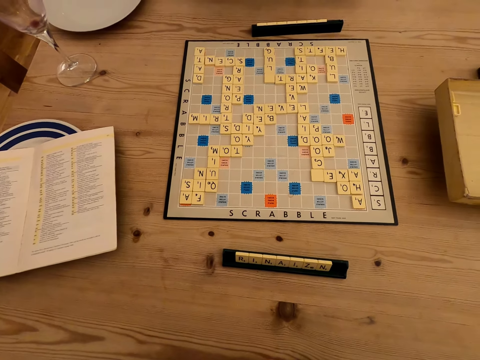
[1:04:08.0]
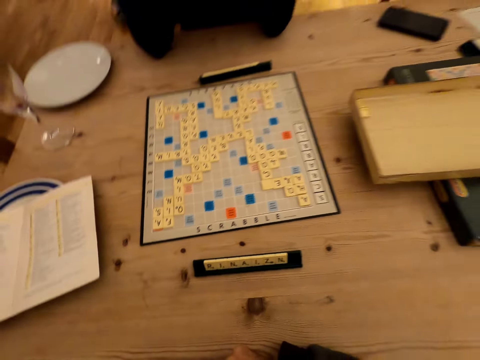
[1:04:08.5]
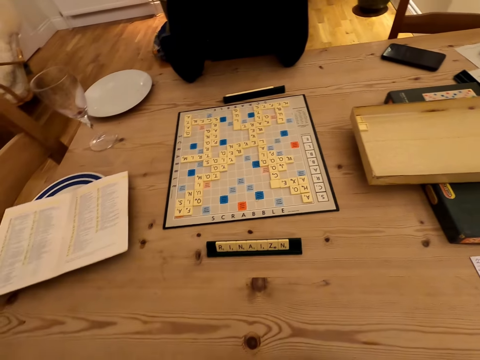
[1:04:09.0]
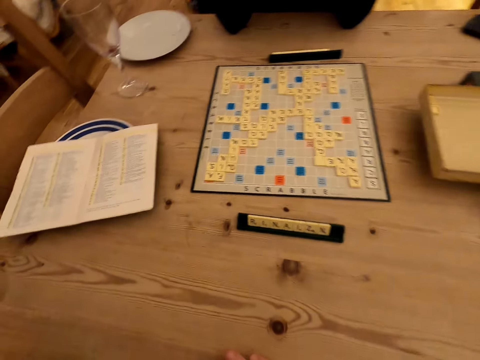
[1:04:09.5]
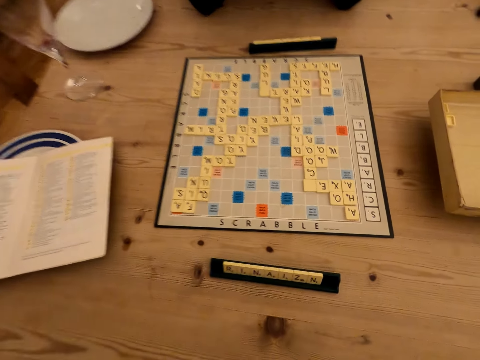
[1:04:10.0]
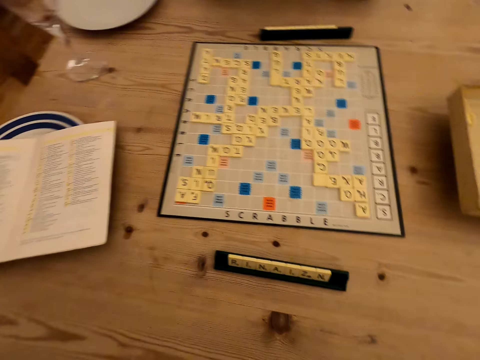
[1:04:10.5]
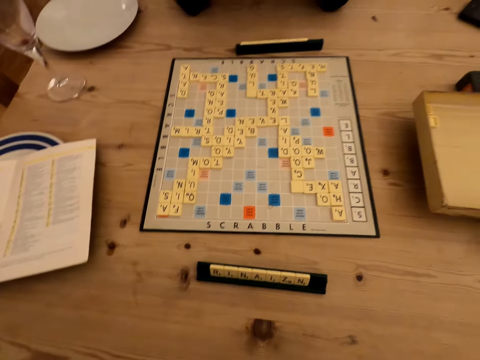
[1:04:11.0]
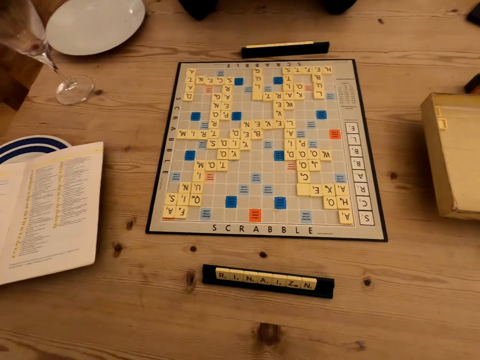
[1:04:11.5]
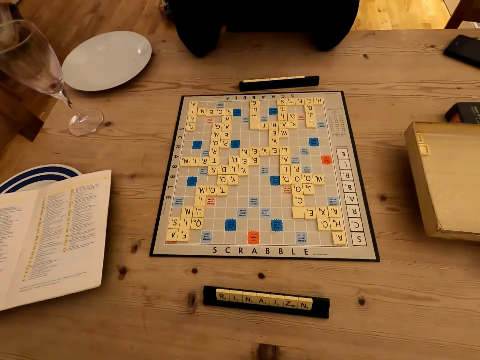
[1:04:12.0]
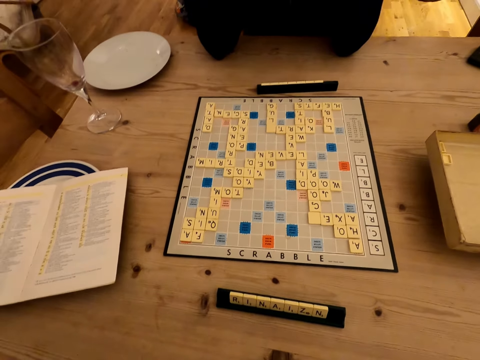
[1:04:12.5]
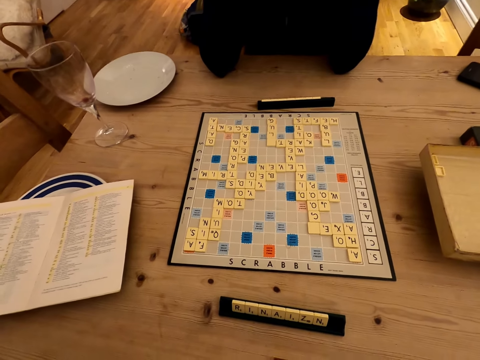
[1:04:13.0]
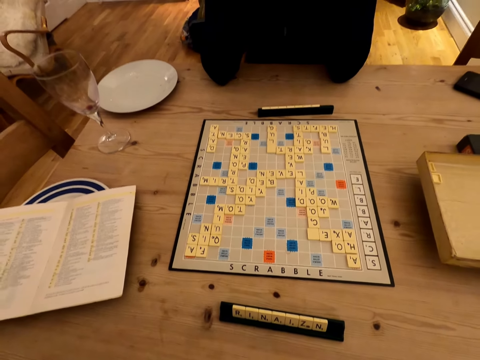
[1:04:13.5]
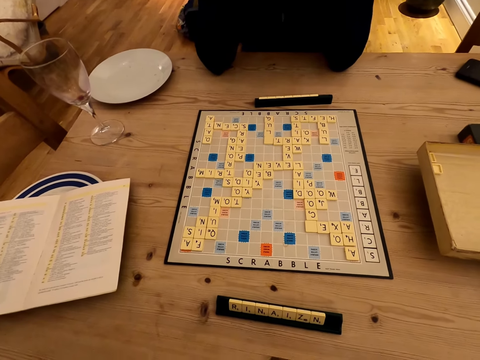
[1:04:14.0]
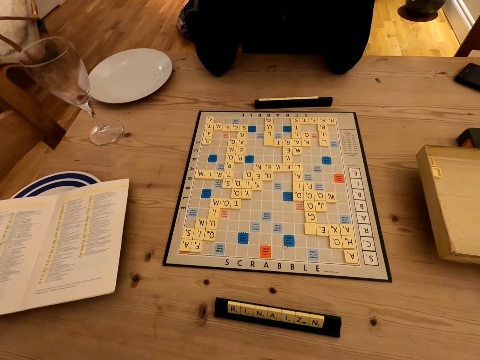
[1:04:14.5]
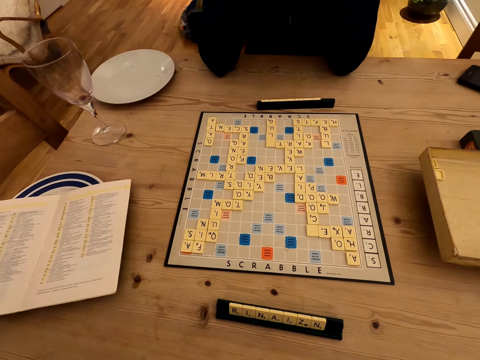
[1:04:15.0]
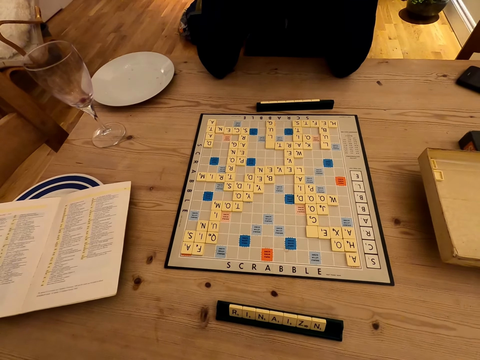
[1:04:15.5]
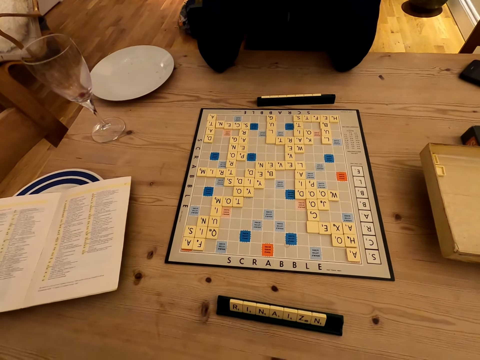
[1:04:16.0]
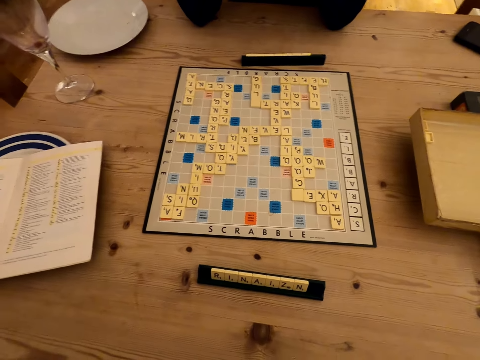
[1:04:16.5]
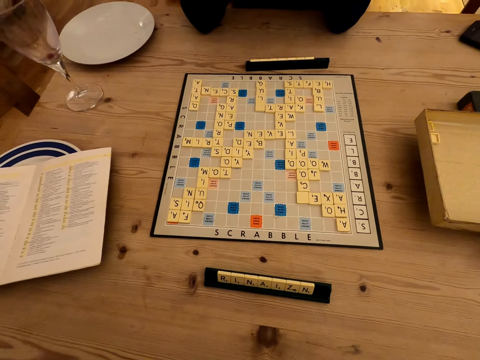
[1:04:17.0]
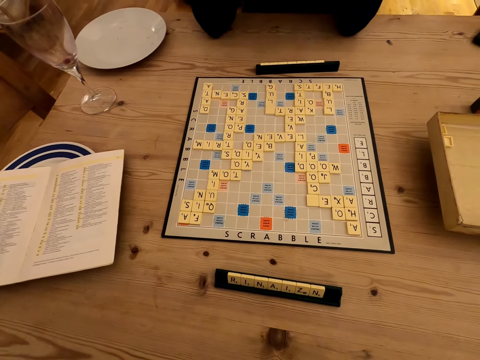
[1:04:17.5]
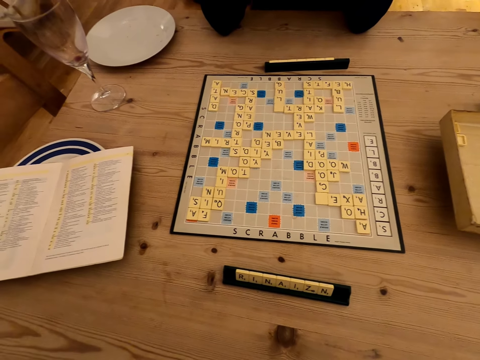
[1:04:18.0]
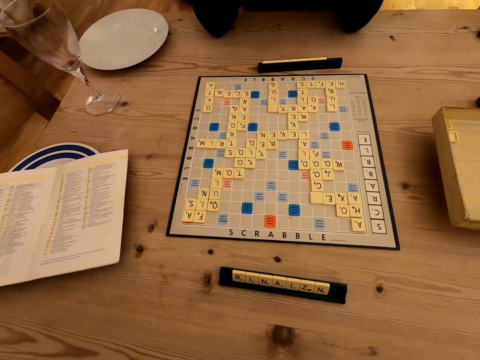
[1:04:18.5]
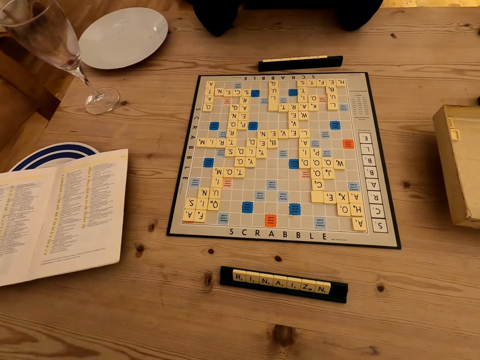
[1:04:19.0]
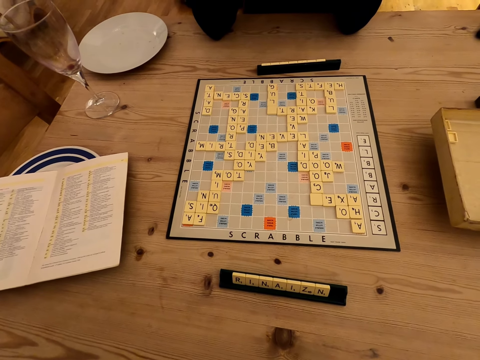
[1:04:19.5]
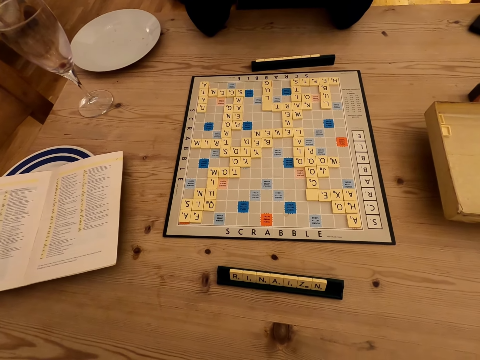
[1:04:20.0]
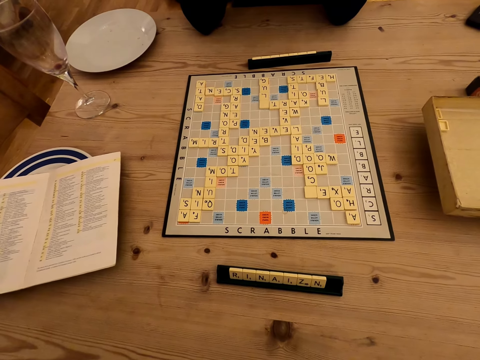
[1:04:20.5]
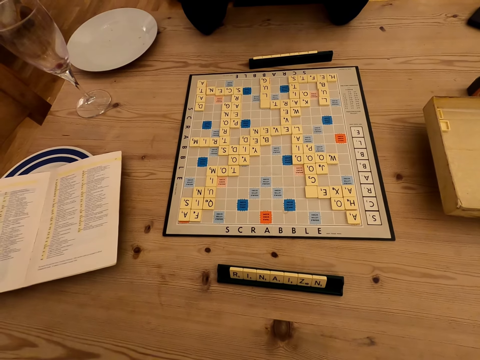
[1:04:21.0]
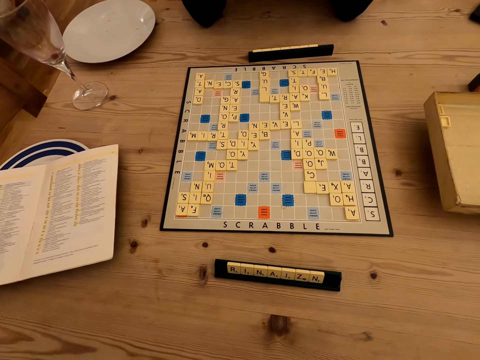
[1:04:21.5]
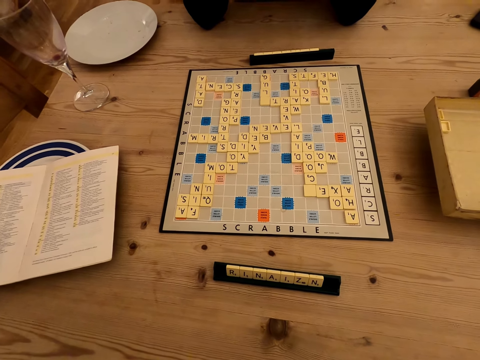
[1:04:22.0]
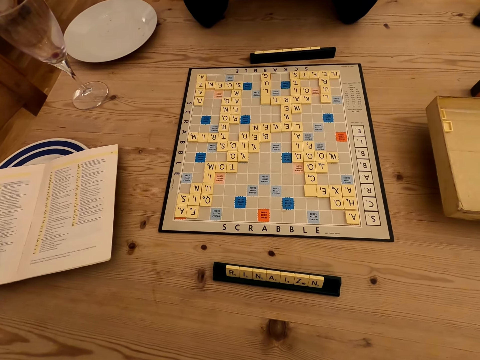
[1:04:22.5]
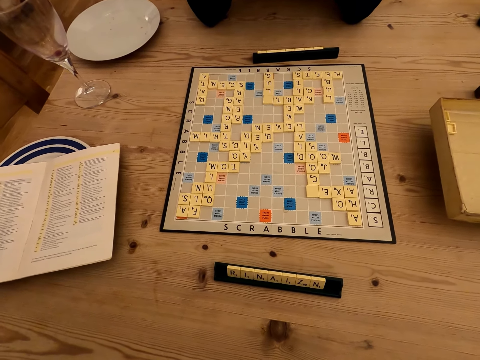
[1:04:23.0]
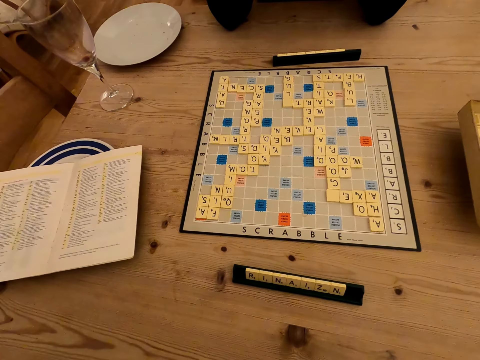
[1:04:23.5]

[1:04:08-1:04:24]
The camera wearer converses with the woman. The man moves his hands. The camera wearer looks at the scrabble board. The woman responds to the camera wearer.

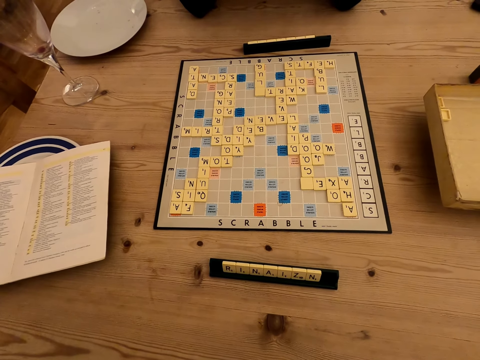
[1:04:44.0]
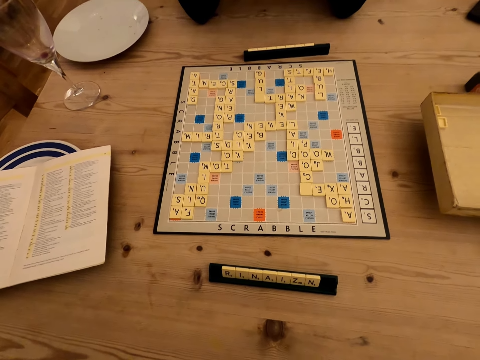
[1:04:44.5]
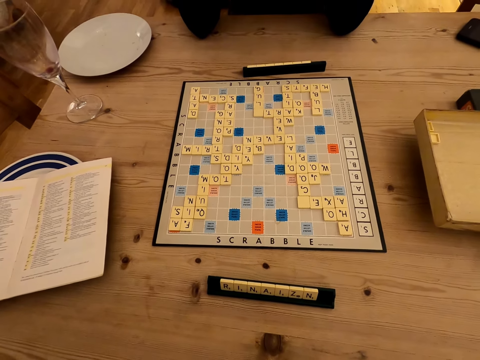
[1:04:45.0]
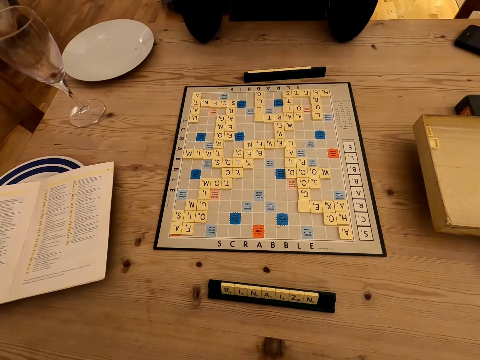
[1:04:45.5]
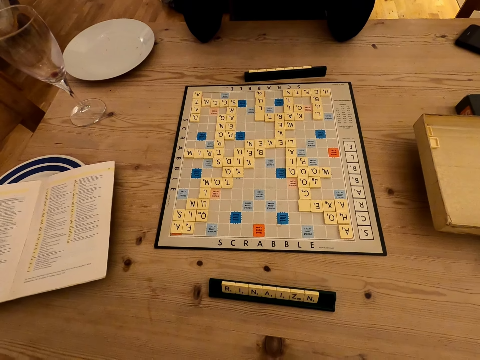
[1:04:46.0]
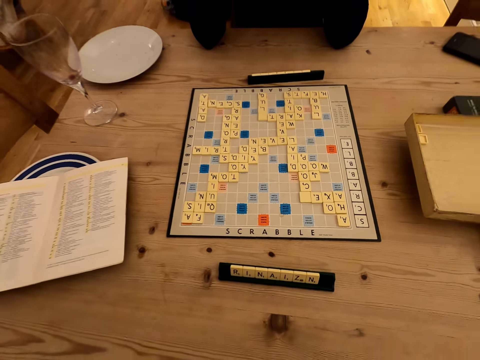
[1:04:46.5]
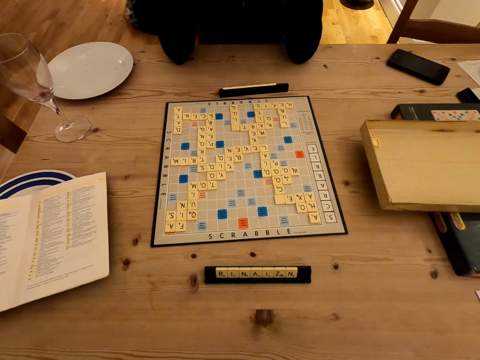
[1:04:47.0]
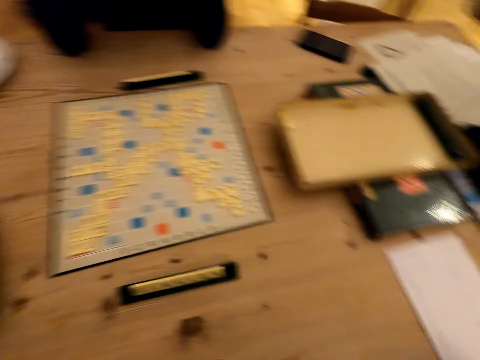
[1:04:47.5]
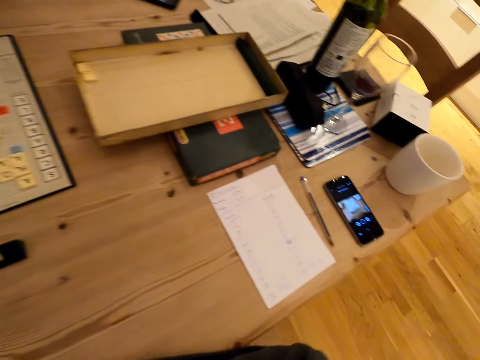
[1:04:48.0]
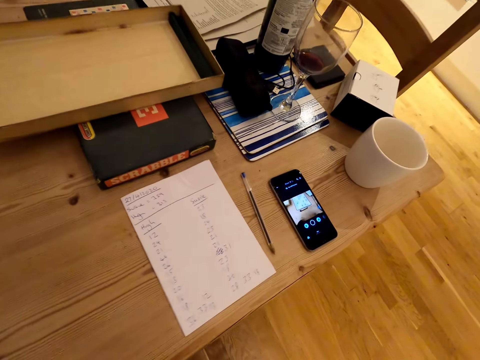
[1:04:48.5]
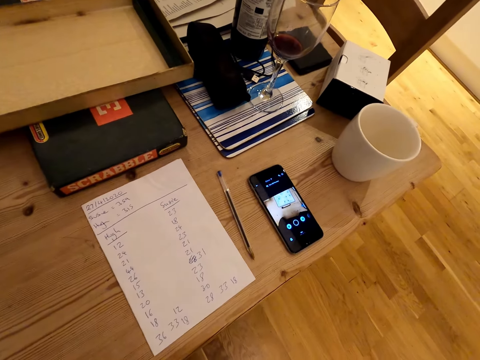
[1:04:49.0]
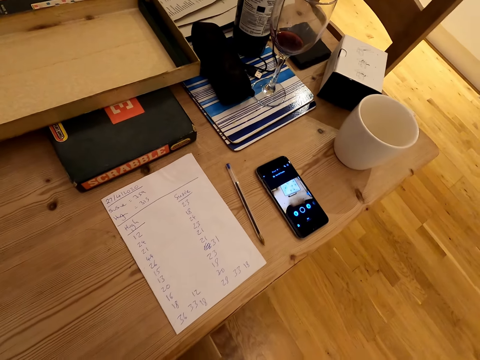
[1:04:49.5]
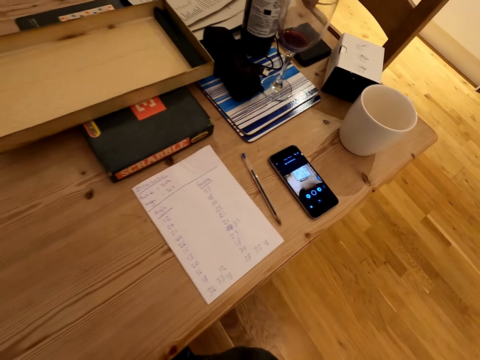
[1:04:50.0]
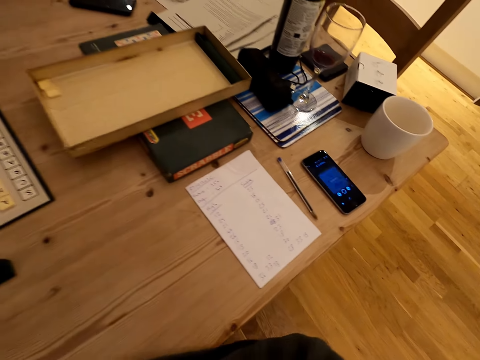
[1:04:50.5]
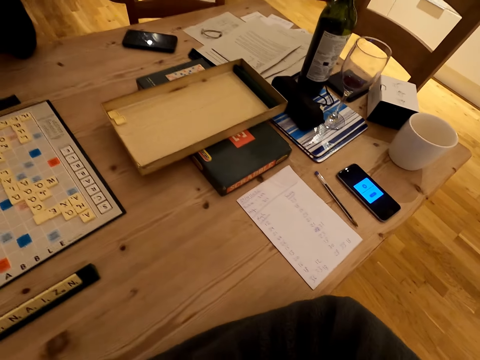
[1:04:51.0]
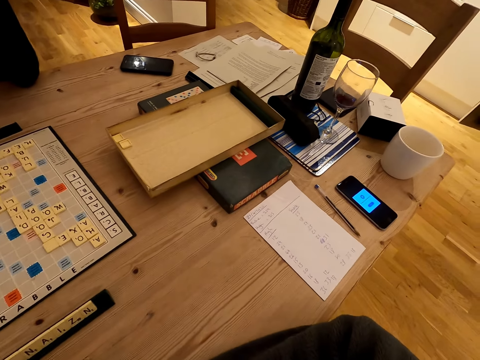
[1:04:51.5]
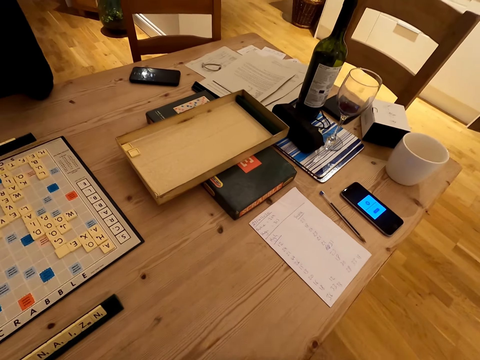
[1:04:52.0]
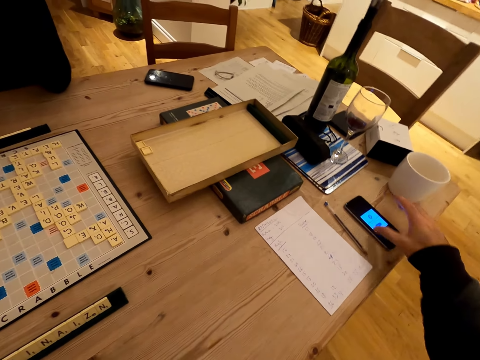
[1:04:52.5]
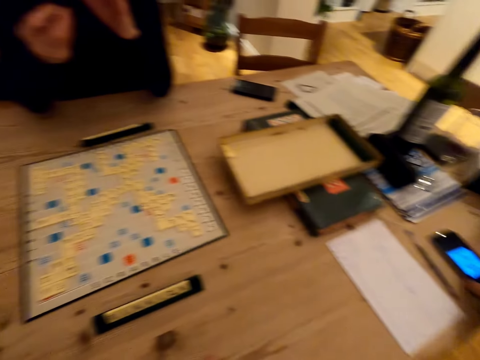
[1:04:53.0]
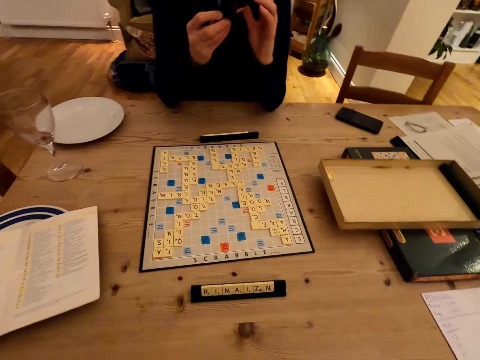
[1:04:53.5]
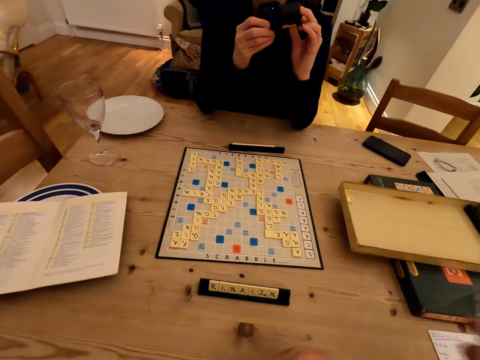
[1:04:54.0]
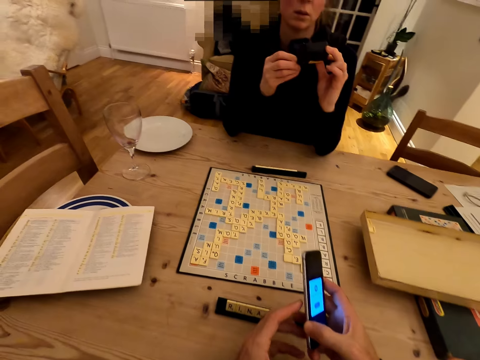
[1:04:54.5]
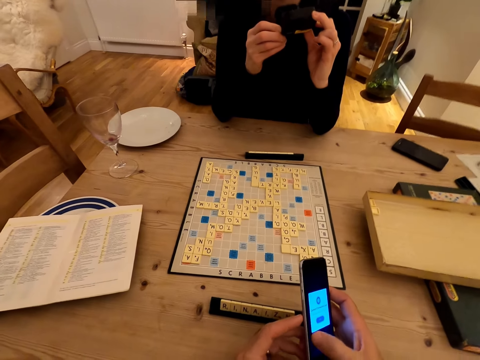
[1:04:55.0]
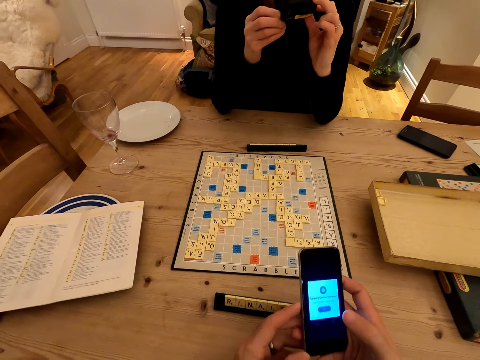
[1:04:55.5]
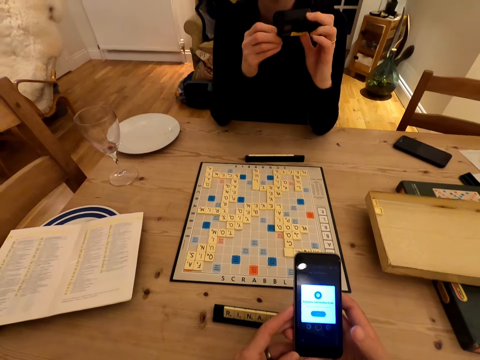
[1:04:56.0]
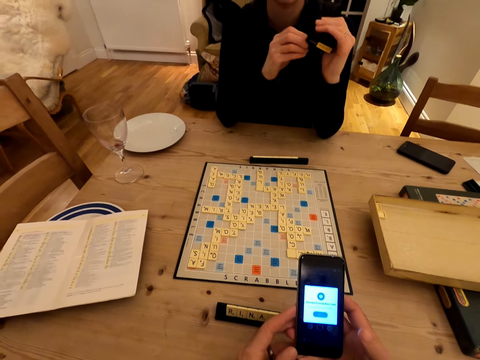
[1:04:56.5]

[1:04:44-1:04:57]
The camera wearer converses with the woman. They look around. They converse with the woman. The man holds the phone. The camera wearer picks the phone from the table.
